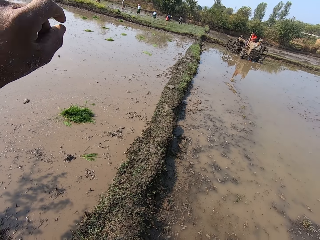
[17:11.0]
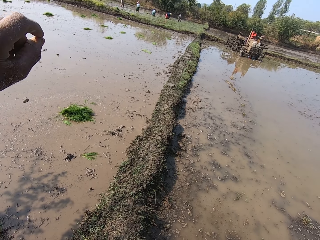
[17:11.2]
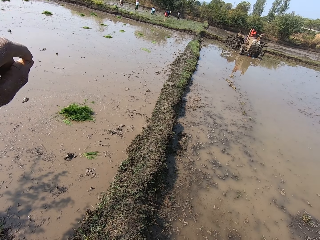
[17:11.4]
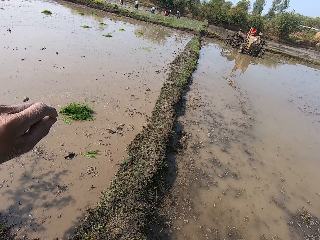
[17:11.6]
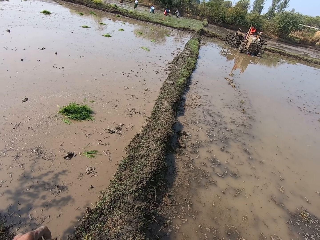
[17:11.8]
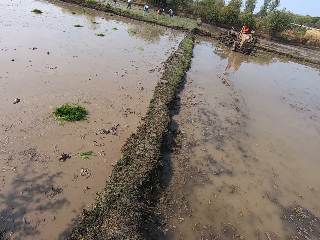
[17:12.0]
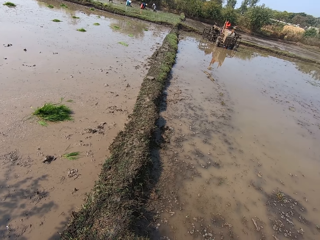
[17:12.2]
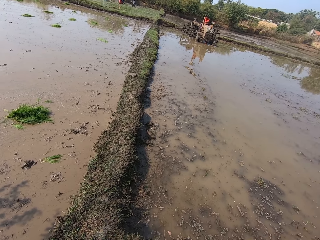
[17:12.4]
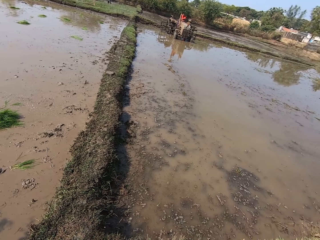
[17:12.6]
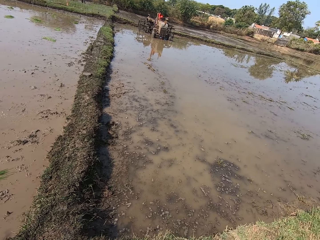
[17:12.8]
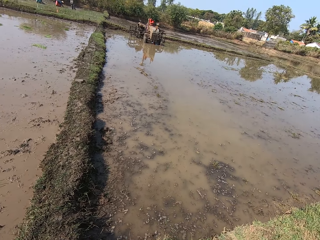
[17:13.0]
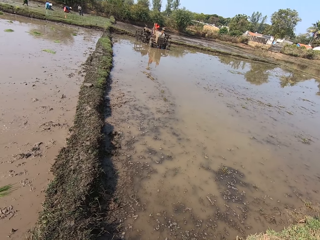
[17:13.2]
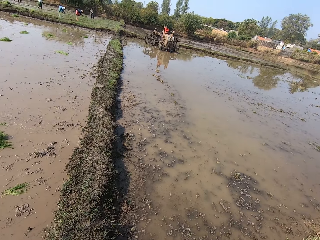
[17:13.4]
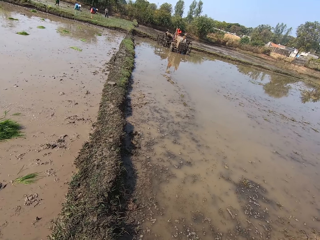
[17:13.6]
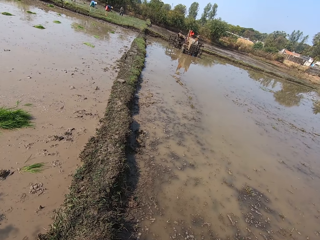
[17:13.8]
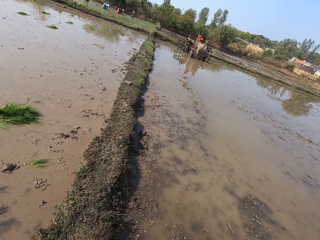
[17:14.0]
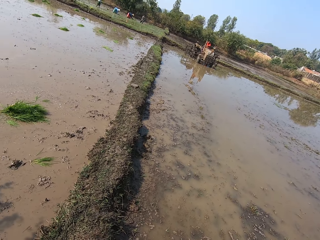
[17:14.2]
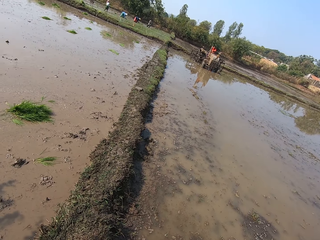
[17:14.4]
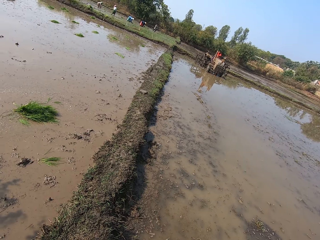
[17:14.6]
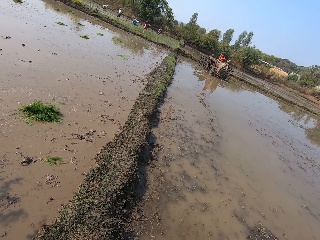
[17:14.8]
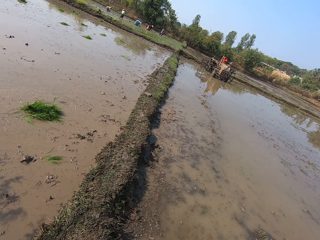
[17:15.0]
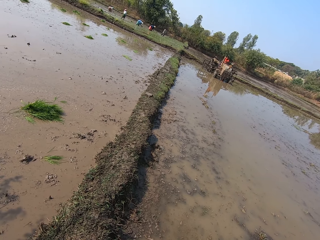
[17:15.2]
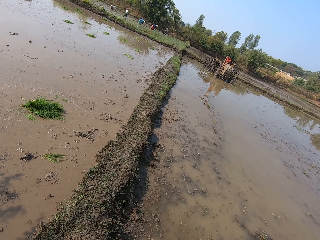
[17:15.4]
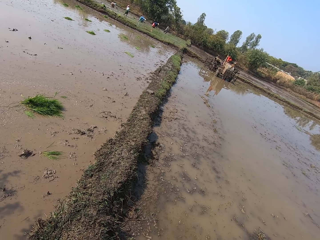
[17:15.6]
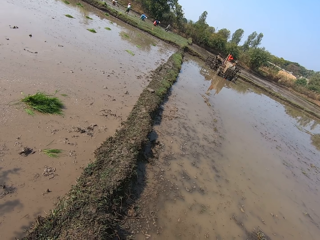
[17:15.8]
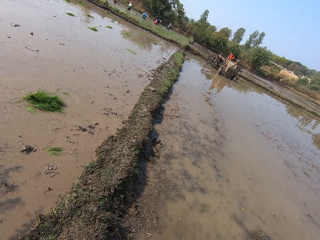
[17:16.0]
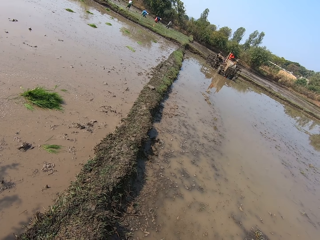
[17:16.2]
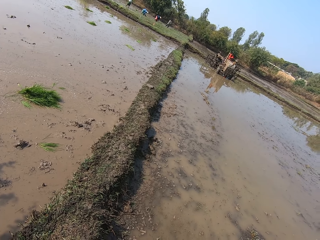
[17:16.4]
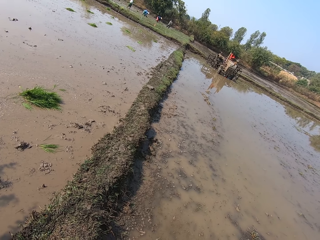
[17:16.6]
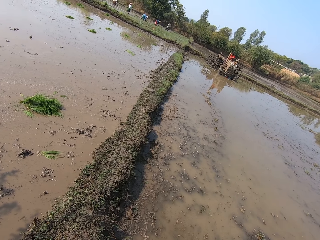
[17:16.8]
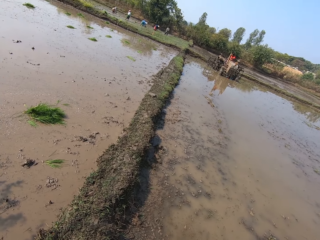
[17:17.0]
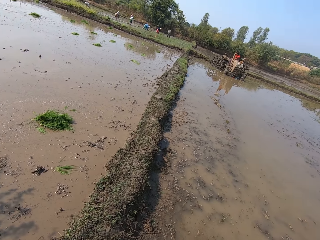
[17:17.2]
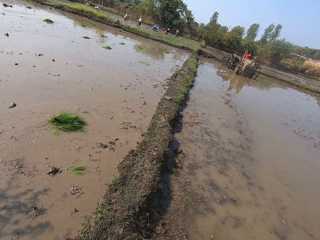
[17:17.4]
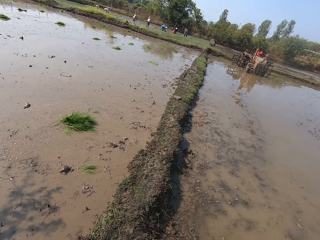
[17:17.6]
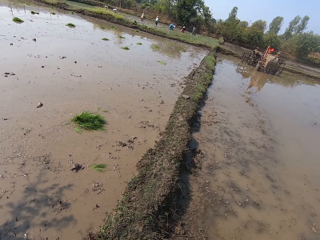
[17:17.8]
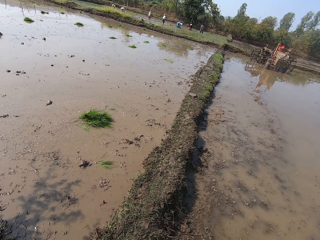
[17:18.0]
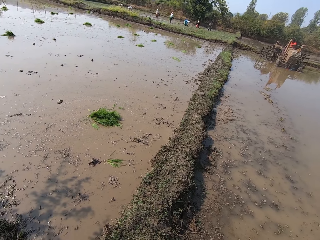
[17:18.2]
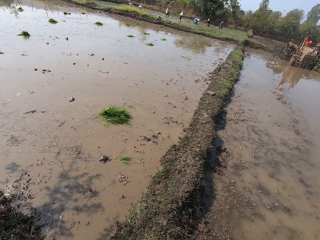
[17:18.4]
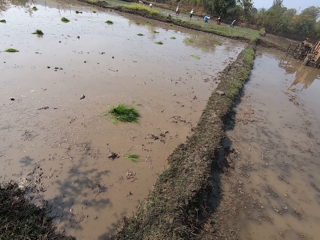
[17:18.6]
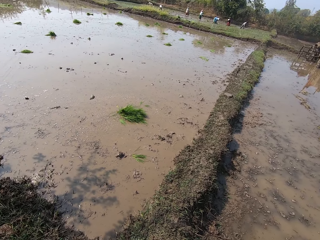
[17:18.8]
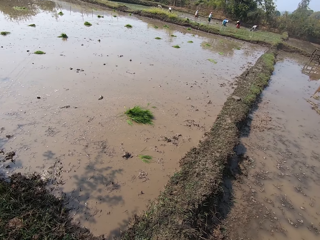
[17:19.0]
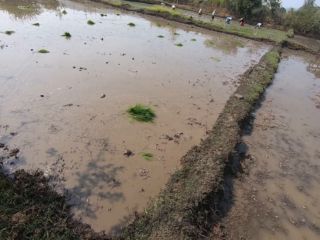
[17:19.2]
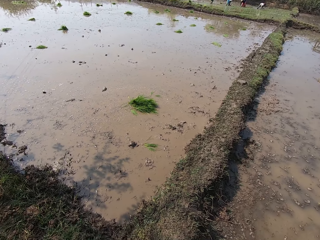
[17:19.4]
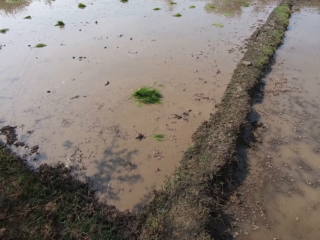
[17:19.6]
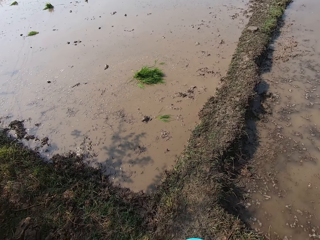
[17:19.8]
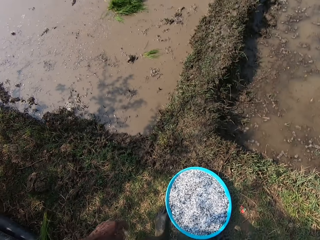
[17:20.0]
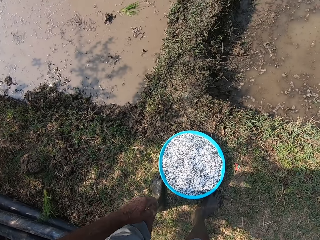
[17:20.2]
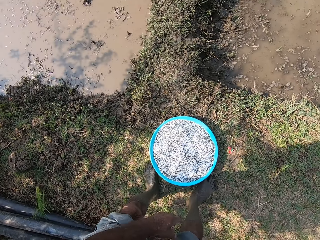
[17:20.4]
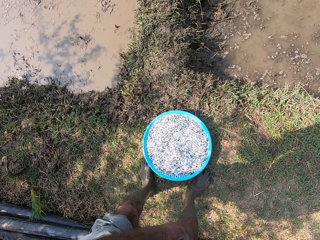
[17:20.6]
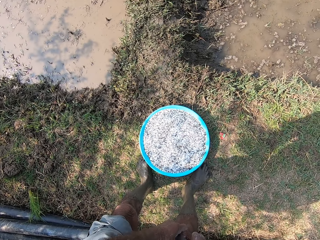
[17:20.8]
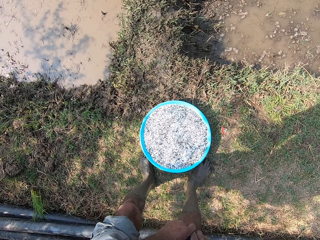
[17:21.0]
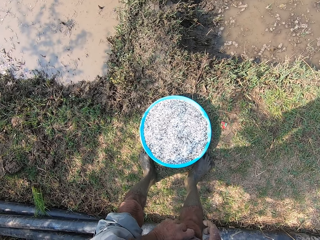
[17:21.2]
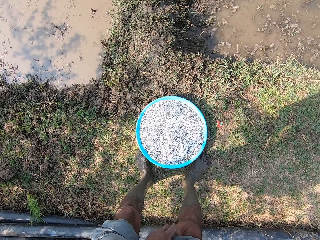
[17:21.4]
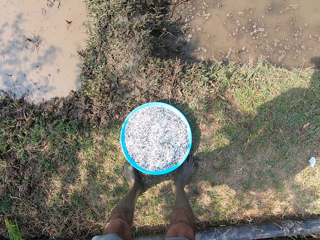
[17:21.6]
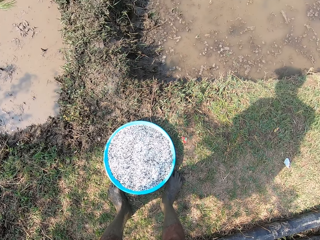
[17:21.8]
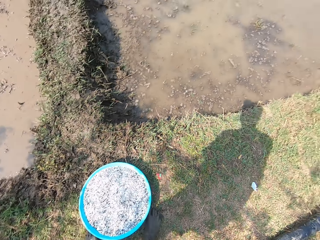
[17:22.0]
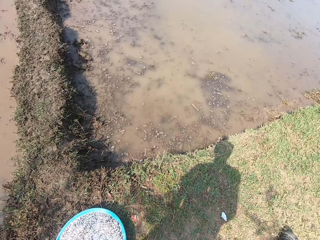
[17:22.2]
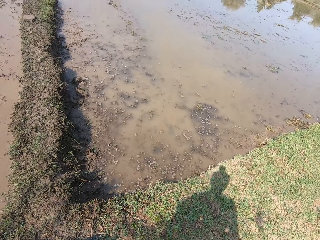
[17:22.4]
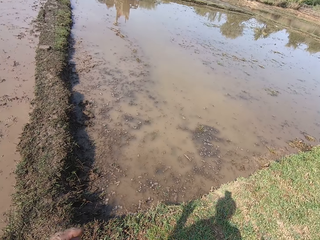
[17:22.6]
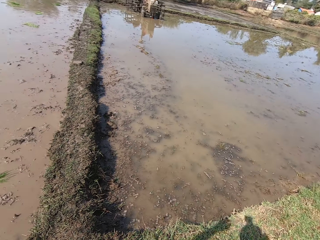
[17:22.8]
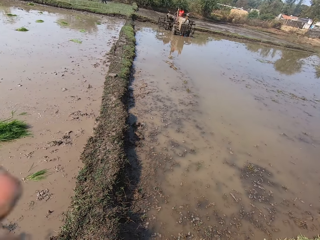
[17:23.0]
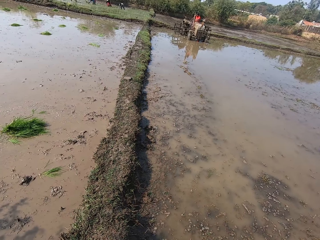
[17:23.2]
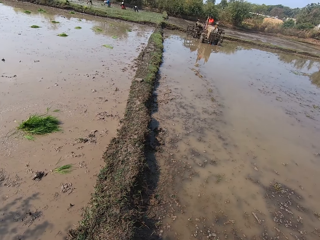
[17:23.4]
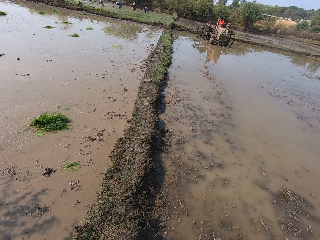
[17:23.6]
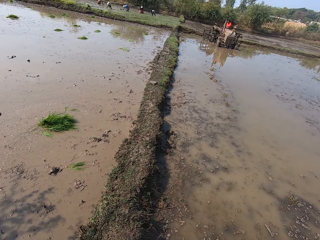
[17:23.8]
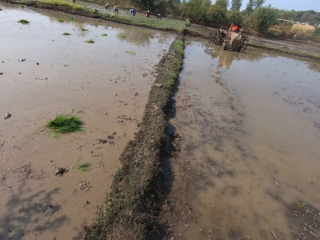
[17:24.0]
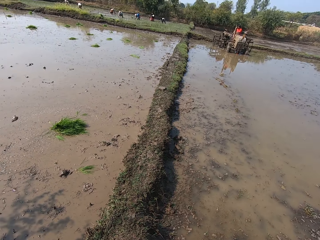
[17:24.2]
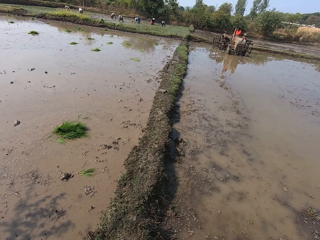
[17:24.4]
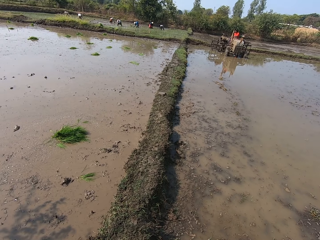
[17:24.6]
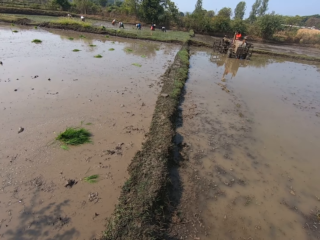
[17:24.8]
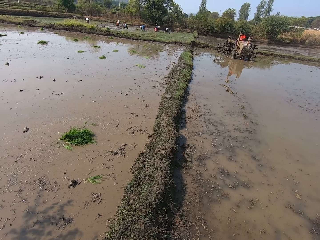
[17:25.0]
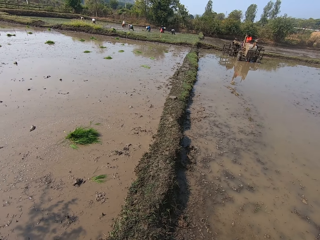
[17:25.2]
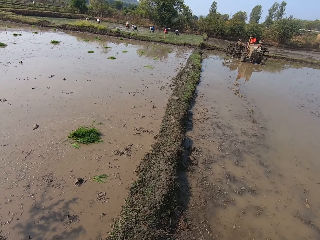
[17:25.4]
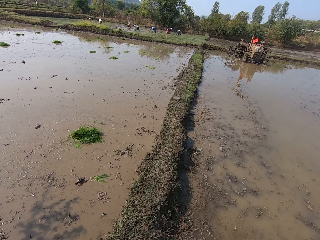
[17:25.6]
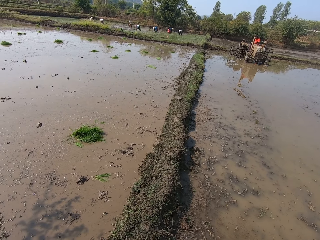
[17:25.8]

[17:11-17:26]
The camera wearer folds his trouser. He adjusts the camera.

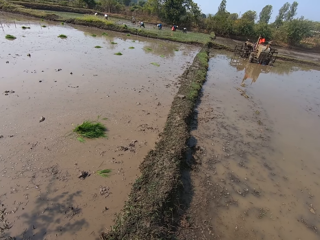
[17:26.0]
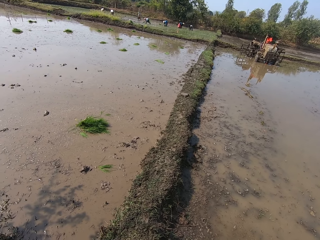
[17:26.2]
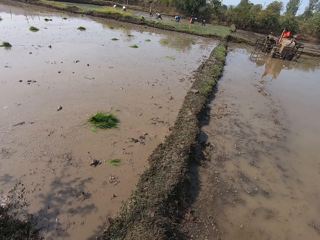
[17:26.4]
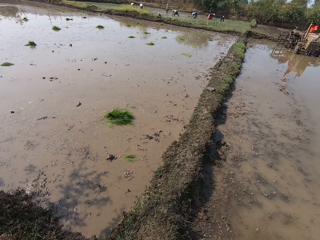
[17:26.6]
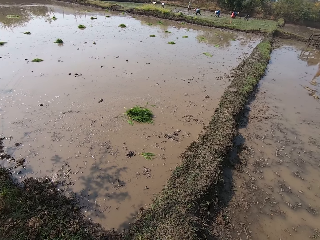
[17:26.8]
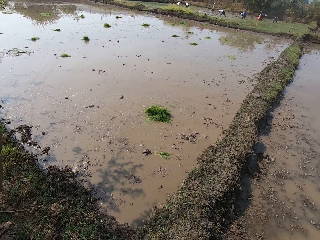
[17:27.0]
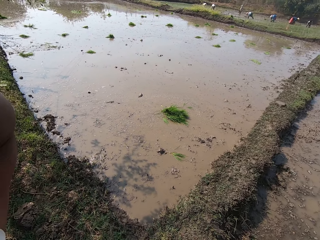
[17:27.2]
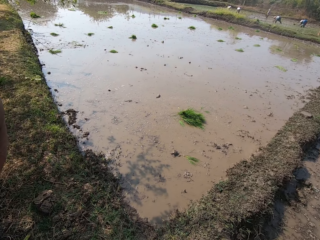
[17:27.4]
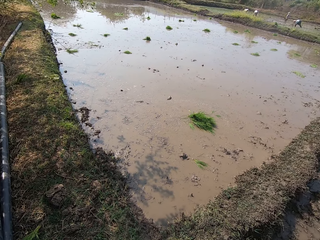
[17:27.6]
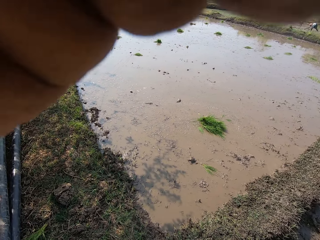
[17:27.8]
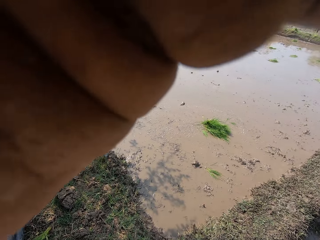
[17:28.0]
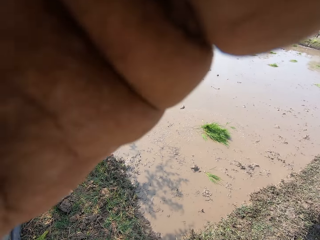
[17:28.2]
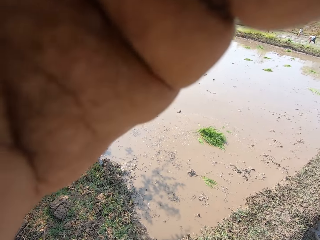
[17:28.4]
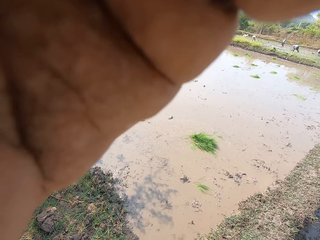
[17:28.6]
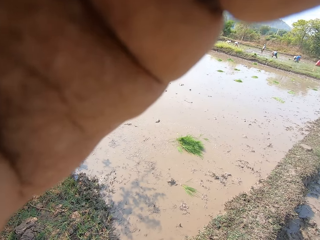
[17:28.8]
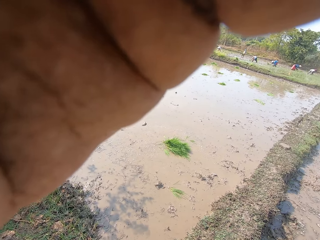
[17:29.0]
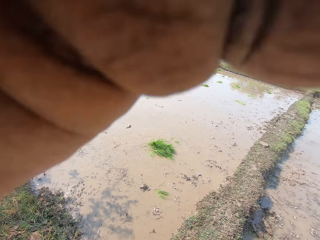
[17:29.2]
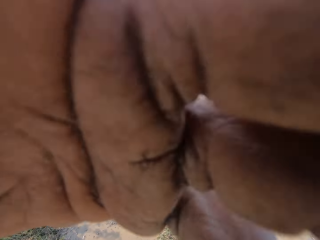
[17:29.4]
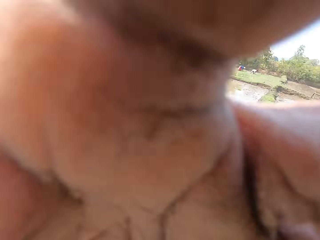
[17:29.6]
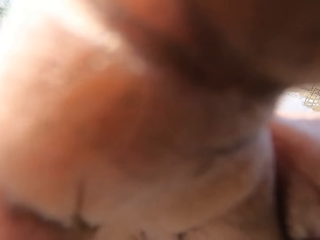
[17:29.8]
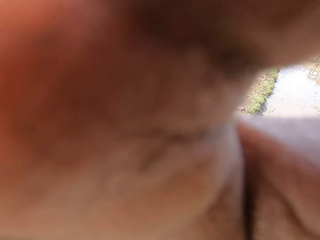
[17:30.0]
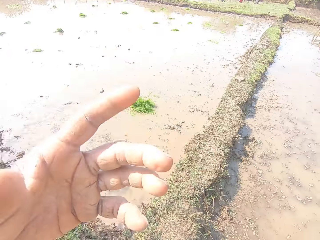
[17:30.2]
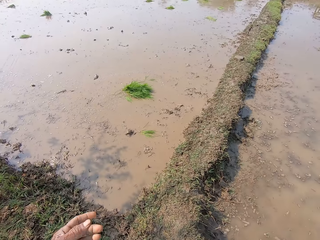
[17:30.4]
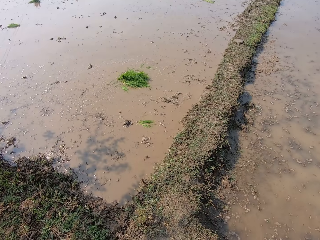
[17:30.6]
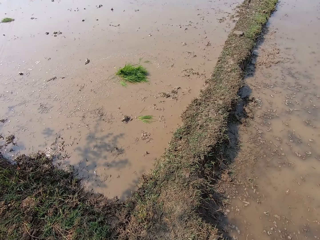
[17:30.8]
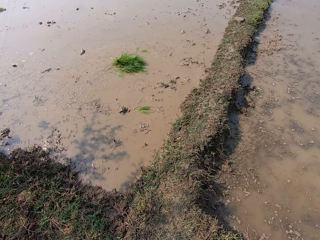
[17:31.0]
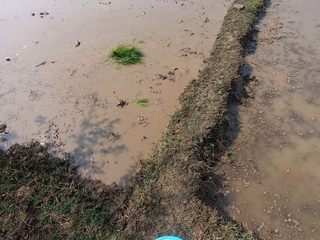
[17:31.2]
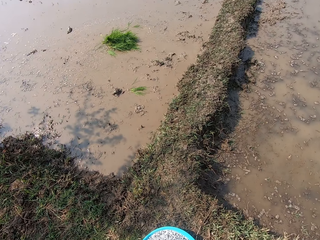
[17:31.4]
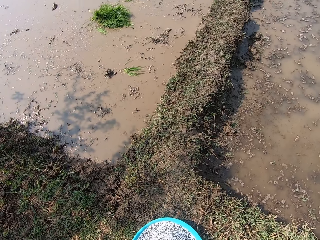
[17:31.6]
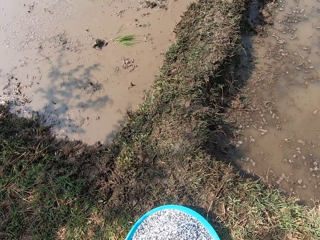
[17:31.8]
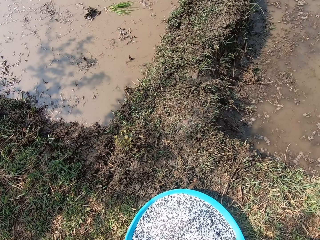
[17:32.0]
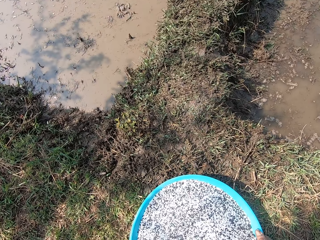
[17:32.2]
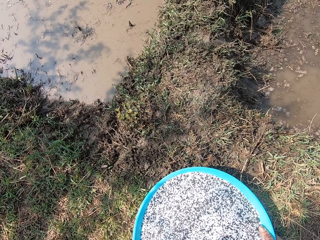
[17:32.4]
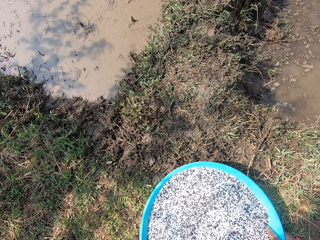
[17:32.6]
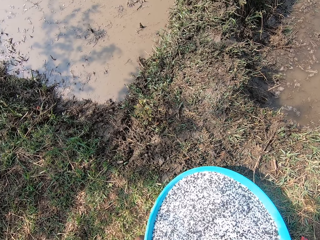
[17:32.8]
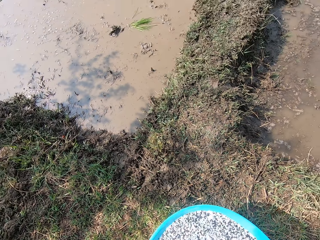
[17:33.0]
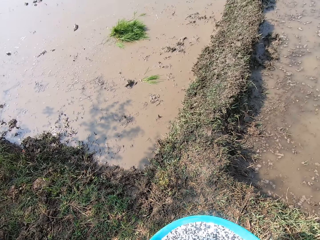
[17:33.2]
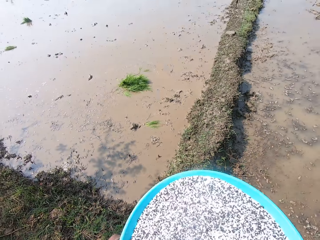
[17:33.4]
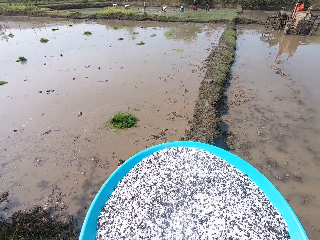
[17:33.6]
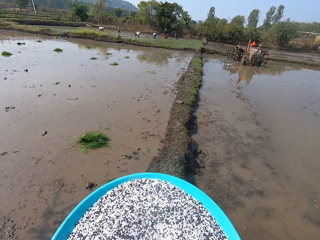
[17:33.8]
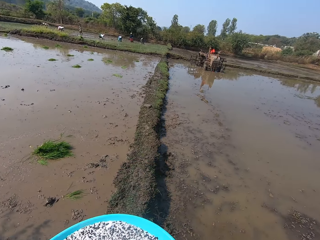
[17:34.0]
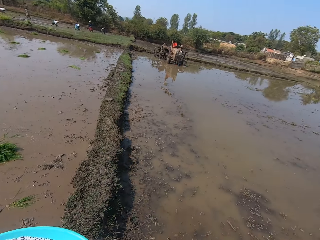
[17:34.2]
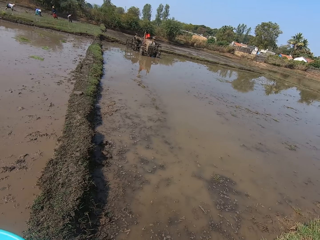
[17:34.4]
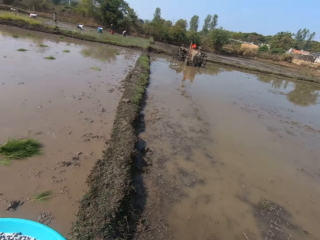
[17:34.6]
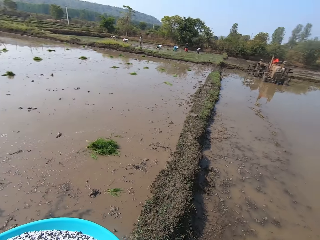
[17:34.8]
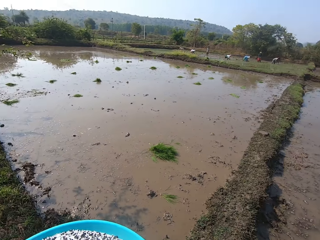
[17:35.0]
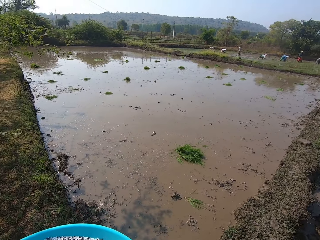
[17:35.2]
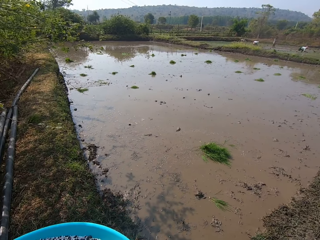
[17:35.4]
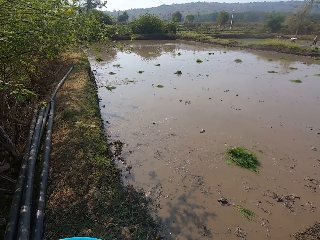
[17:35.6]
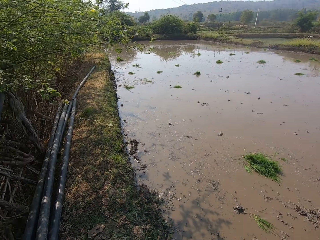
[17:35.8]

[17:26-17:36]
The camera wearer touches his face with his left hand. He picks up the fertilizer basin. He carries the container from the ground with his hands.
